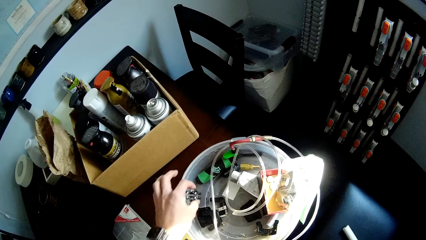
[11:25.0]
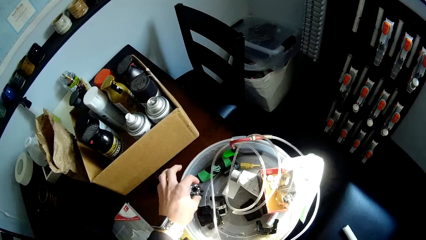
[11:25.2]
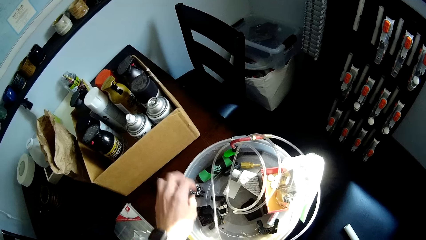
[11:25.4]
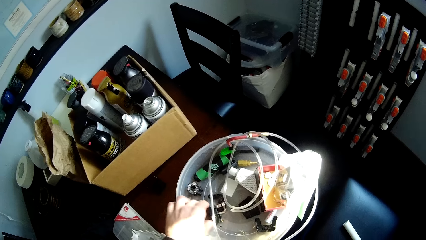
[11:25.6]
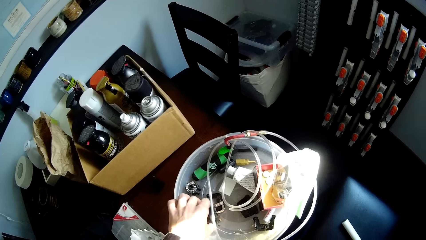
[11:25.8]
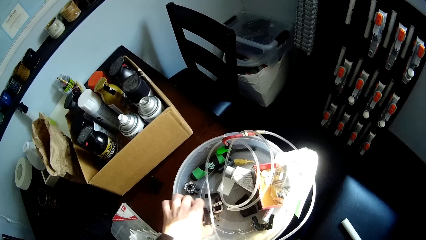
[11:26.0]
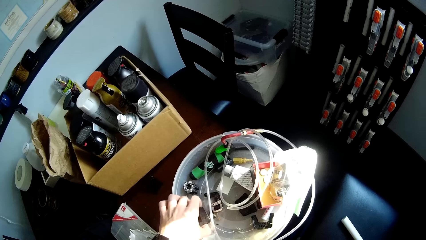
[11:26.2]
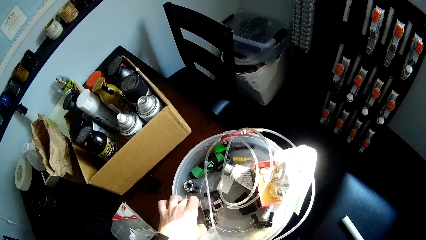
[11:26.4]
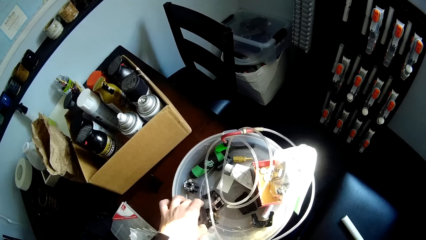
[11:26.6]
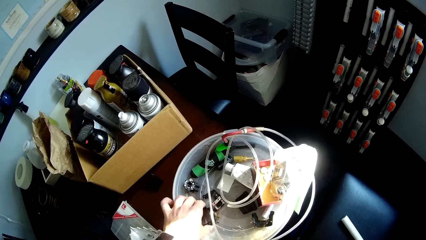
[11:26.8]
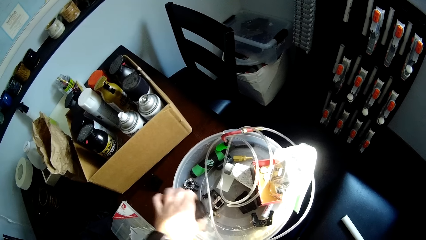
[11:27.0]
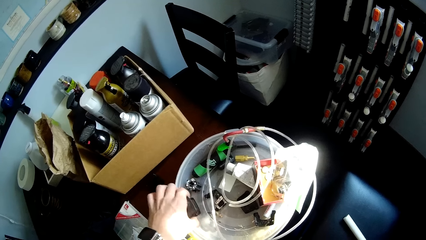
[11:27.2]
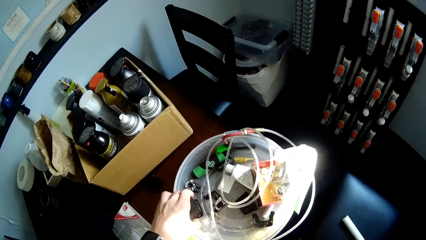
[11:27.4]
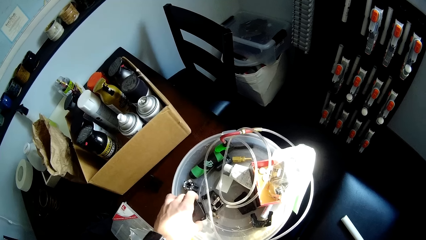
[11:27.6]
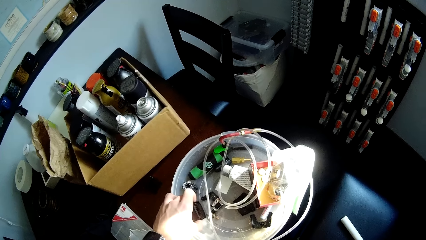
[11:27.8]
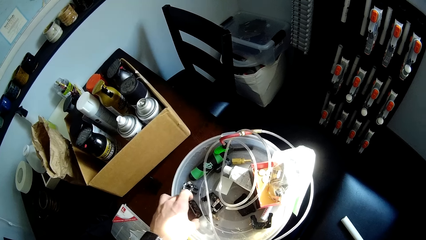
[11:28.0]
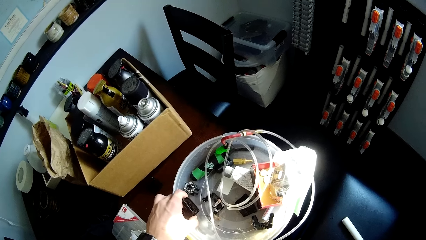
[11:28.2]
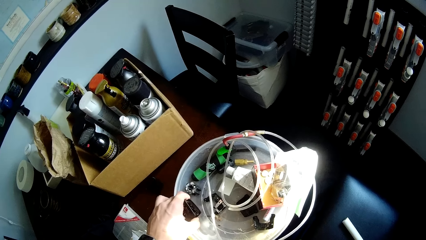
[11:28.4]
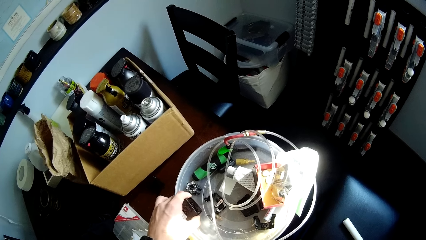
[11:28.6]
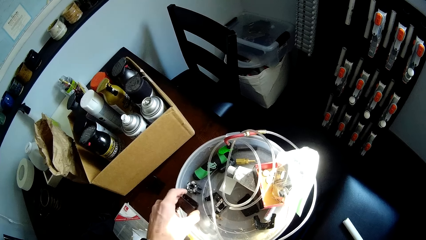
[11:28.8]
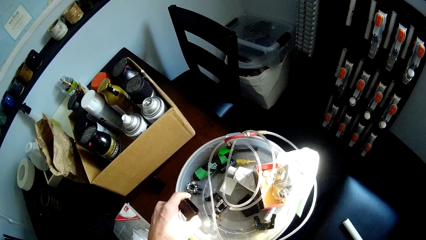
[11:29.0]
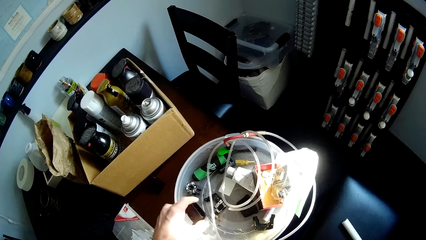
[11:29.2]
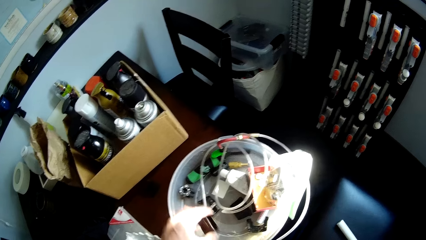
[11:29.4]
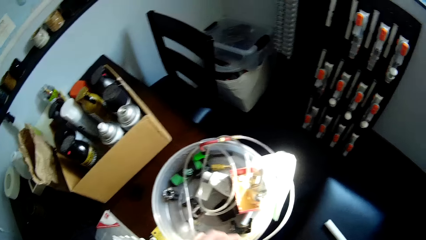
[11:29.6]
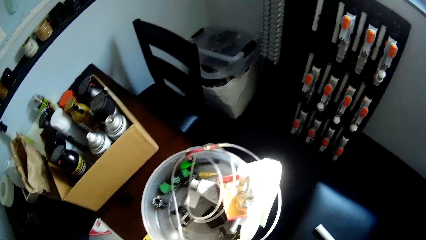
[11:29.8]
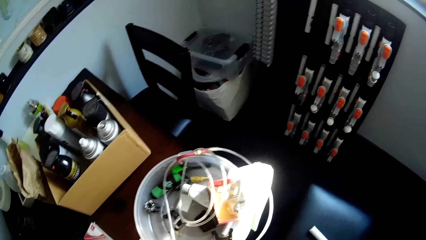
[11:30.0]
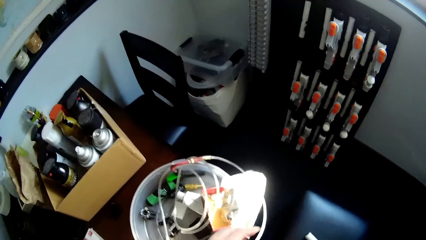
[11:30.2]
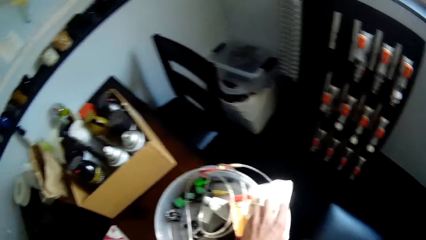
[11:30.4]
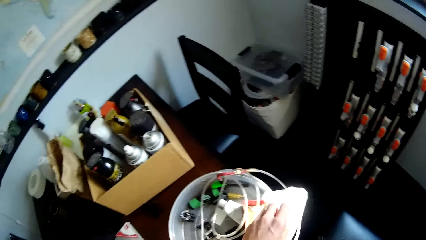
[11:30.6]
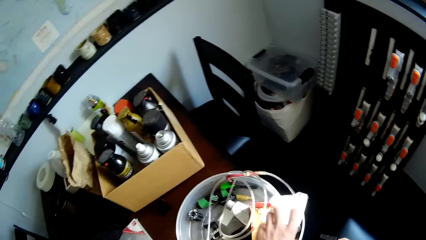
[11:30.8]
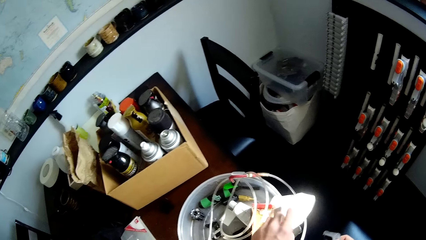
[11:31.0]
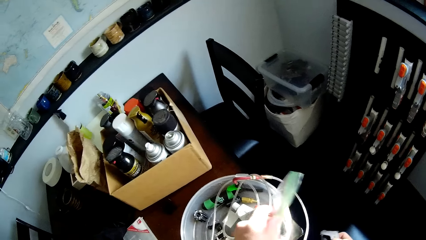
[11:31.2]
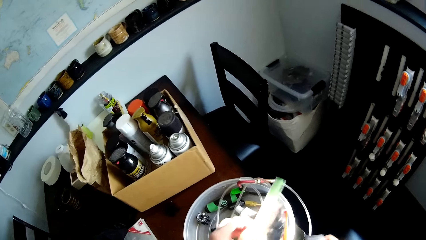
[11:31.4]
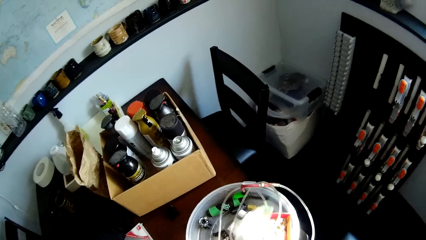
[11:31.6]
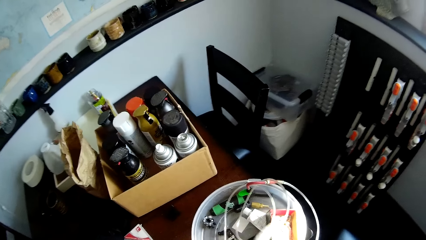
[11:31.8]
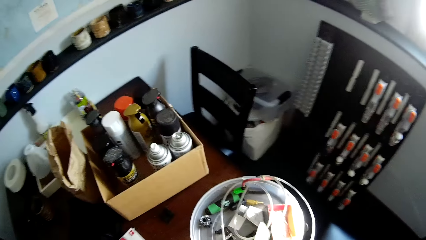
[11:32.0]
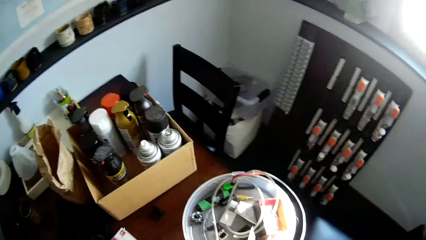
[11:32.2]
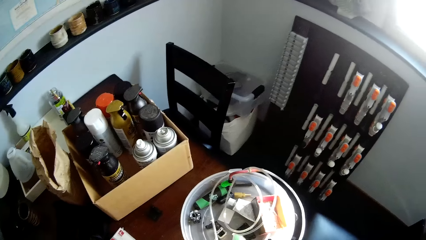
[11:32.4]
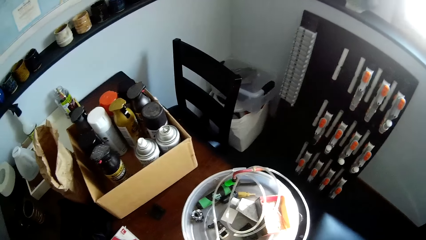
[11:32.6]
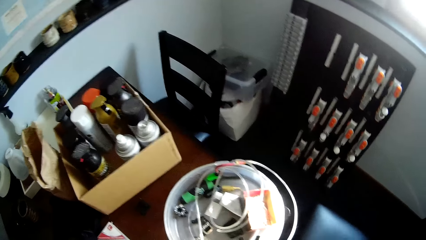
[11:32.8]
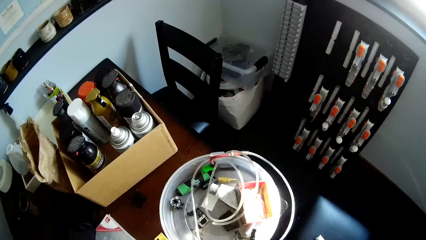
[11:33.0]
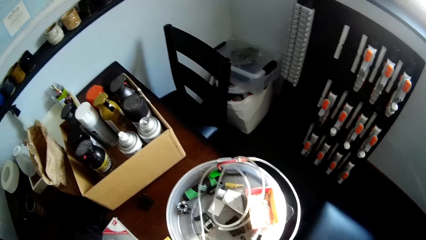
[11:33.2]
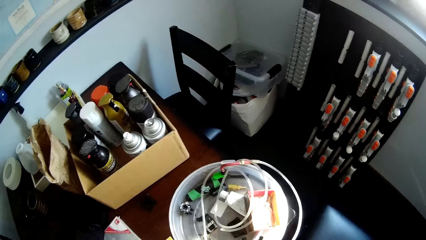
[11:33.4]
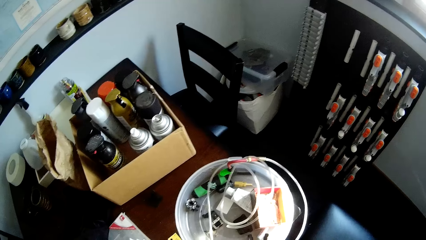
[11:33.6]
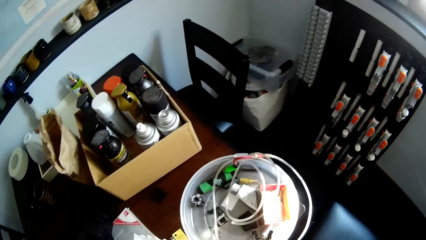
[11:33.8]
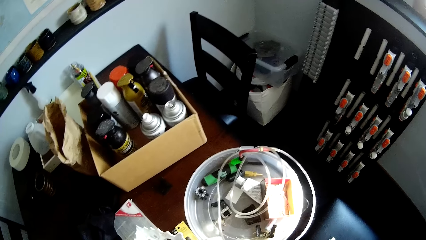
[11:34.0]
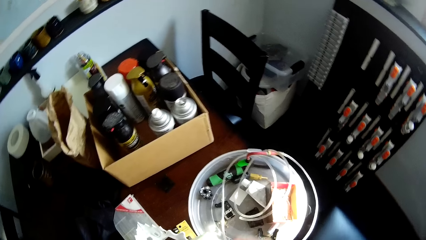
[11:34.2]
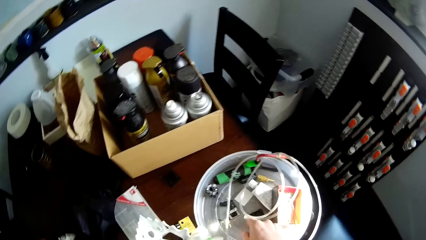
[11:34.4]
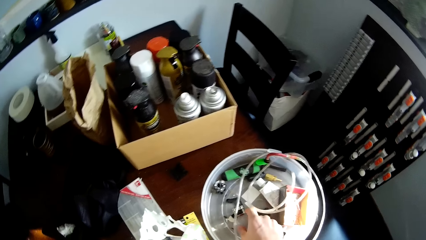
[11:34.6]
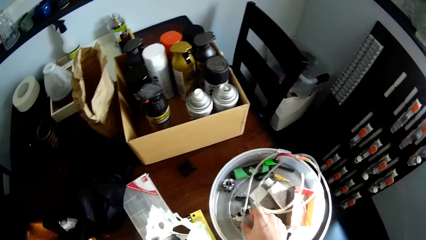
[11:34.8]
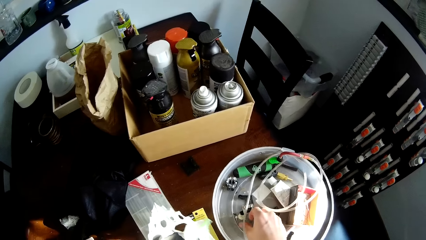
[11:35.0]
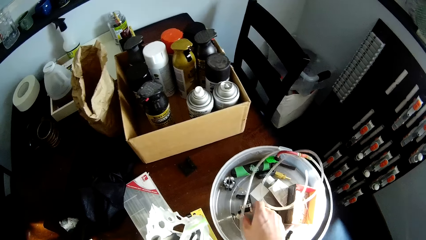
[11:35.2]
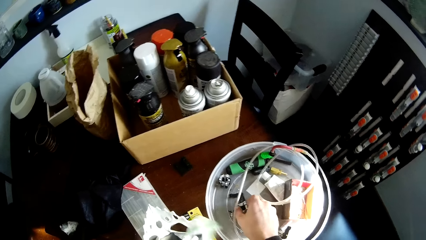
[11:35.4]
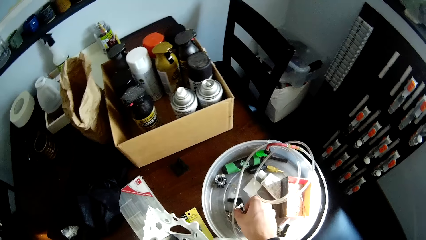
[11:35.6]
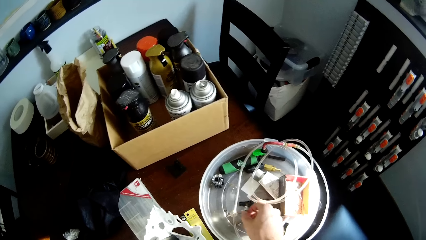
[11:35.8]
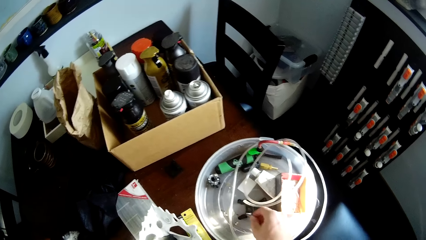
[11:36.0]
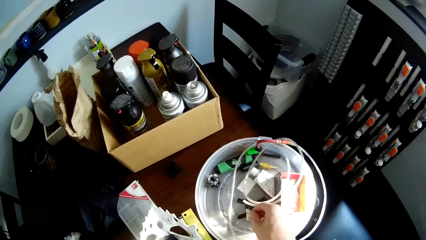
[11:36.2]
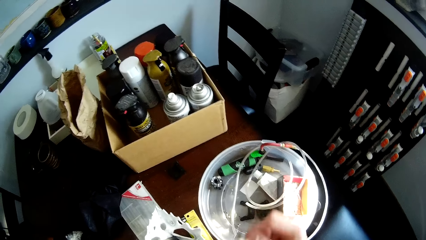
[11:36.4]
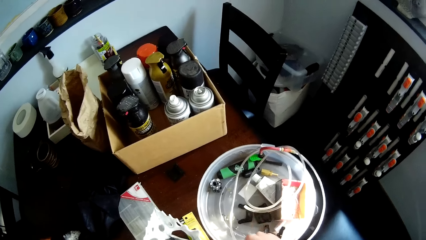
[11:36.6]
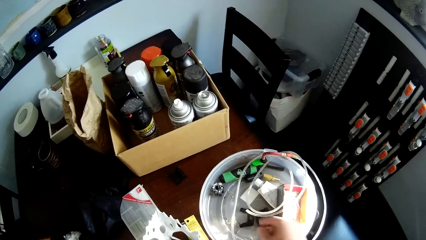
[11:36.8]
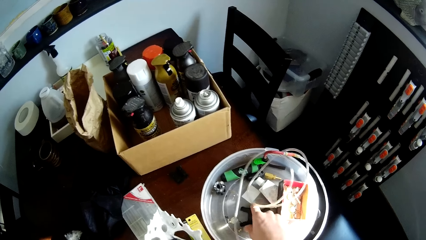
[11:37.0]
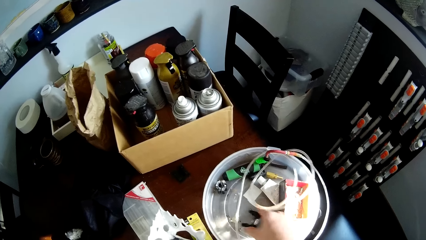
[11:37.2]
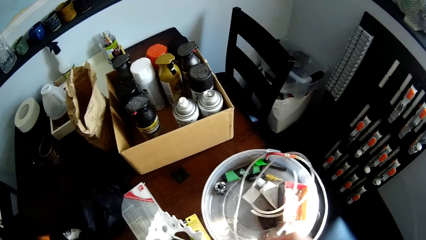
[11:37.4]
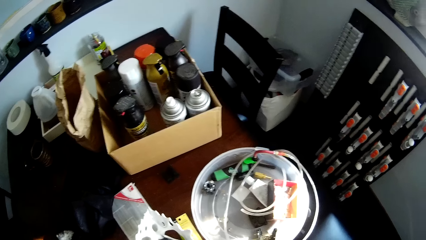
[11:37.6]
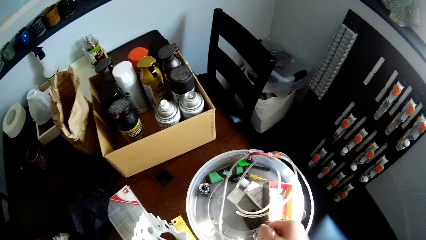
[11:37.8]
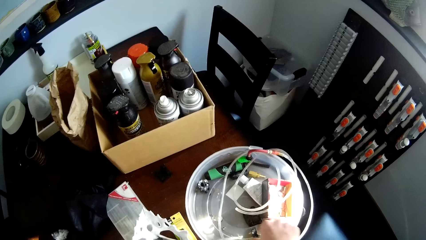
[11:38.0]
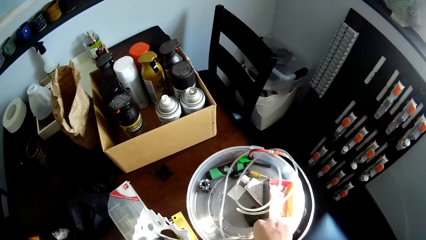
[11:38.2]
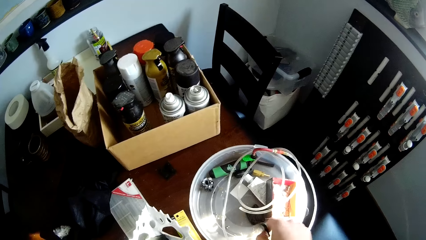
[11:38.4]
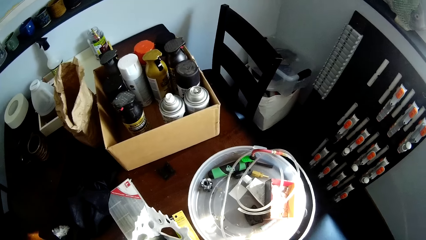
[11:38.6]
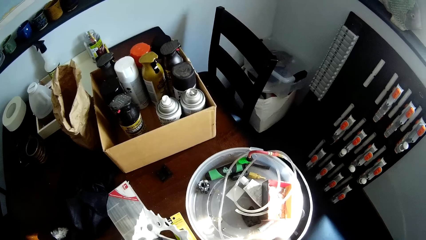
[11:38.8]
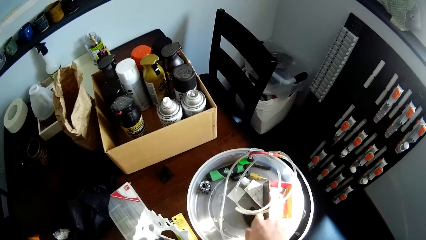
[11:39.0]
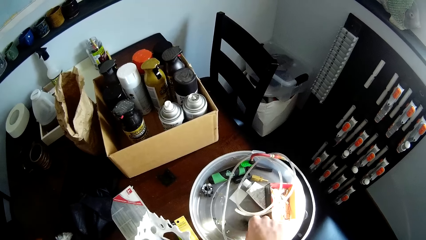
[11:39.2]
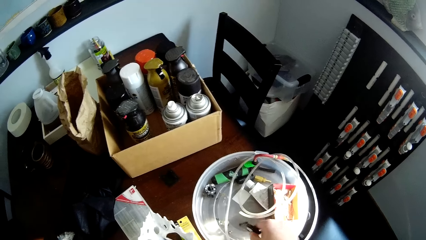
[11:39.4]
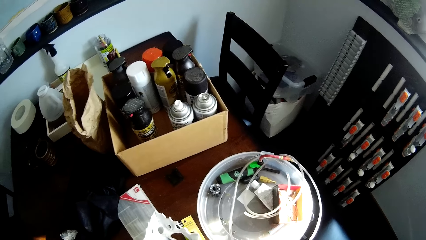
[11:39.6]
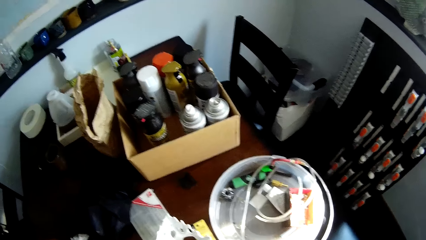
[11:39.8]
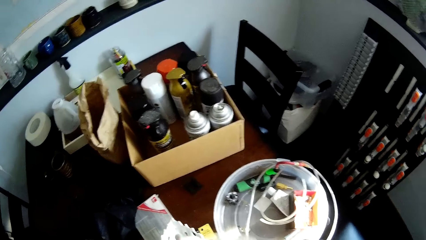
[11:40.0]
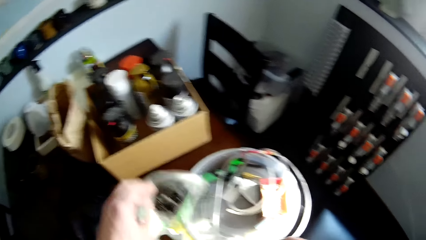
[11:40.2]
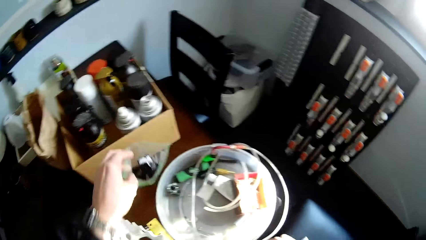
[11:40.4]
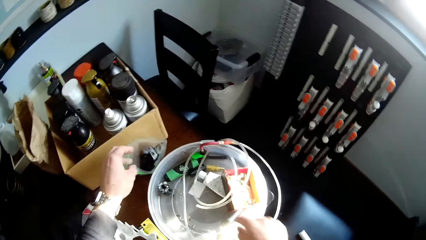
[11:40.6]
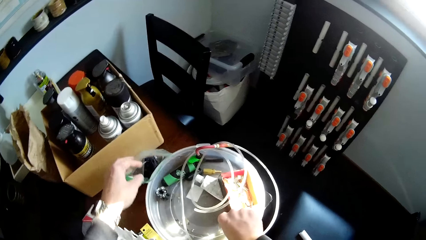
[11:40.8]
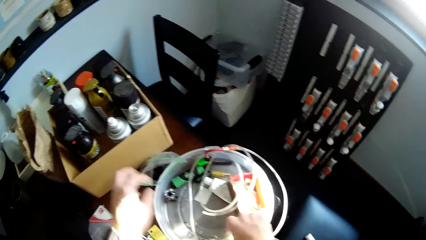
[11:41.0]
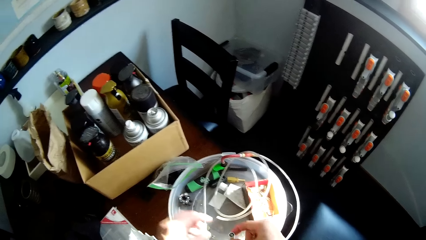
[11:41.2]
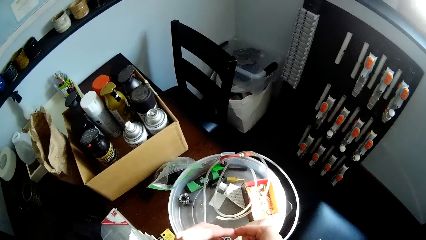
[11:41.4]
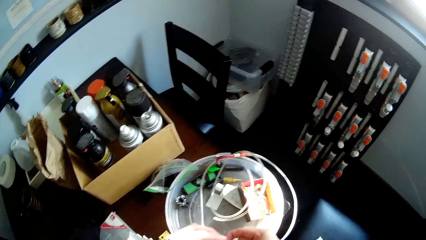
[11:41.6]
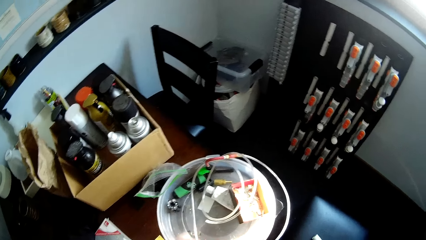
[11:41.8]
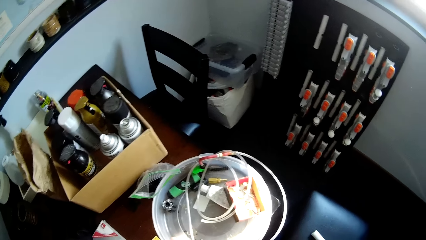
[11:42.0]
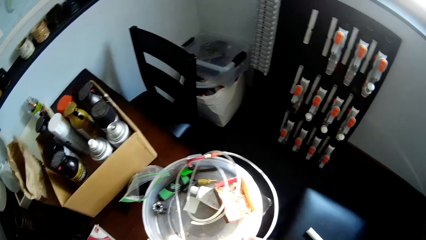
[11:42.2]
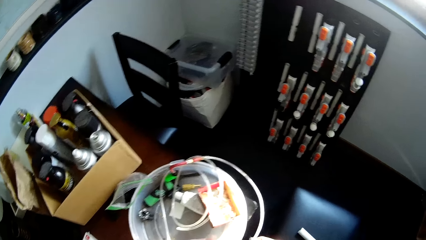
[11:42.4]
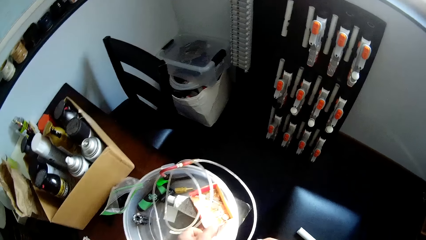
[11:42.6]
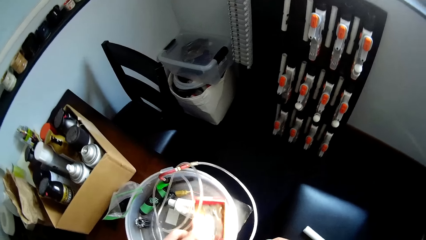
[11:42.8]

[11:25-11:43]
The camera wearer drops the thread on the plastic container or bucket. They pick up a small metal piece from the white plastic lid. They pick up the paper. They move a screw from the white plastic lid to a plastic bag. They pick up something in the bucket. They move the screw from the white plastic lid to the plastic bag again. They move the small metal piece from the white plastic lid to the plastic bag. They do it again. They pick up something in the bucket again. They drop the plastic bag on the table. They put the paper on the table.
